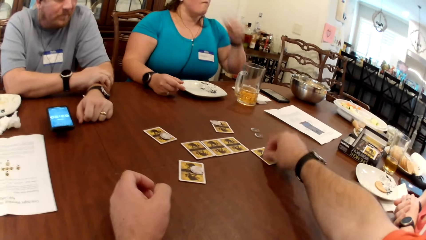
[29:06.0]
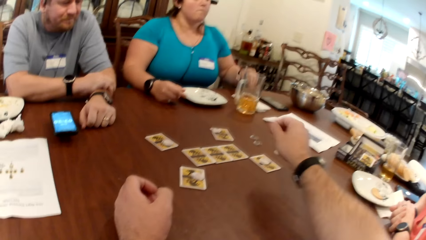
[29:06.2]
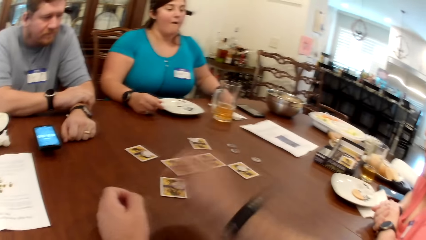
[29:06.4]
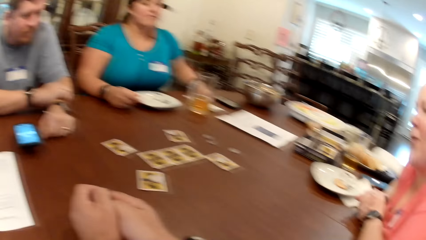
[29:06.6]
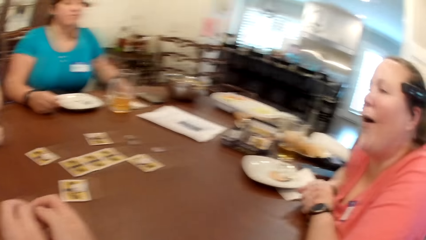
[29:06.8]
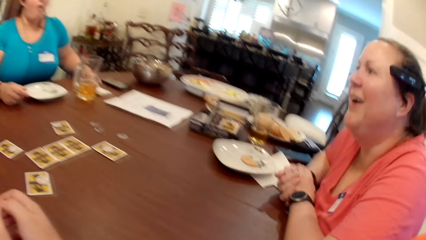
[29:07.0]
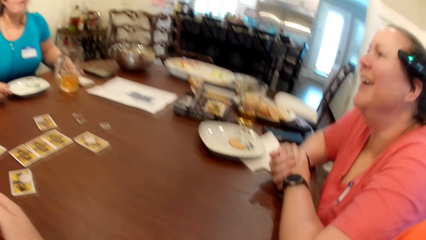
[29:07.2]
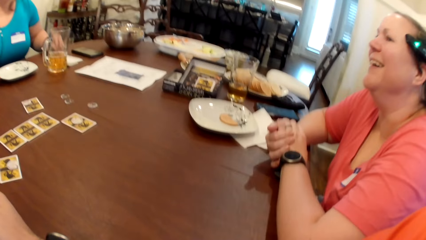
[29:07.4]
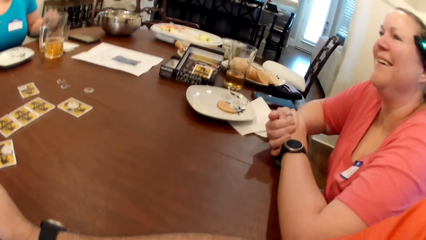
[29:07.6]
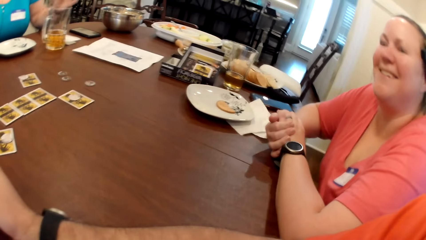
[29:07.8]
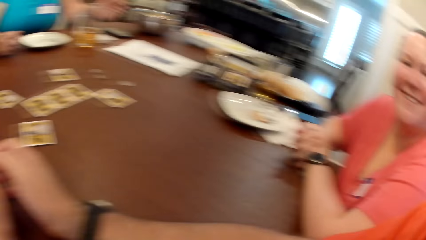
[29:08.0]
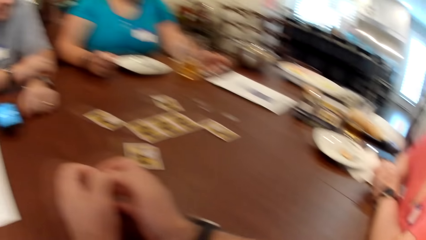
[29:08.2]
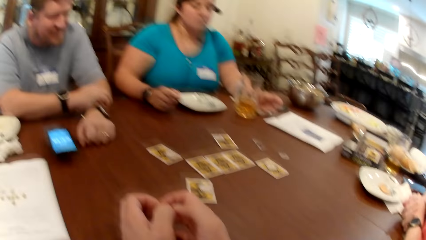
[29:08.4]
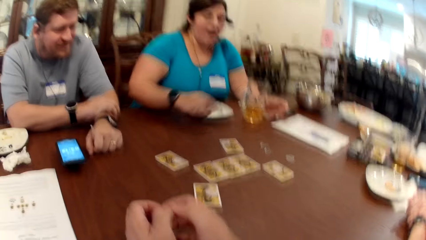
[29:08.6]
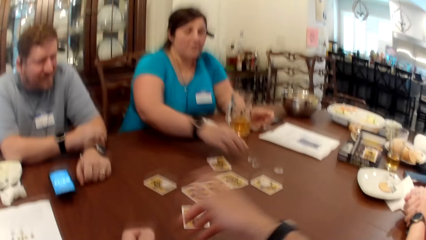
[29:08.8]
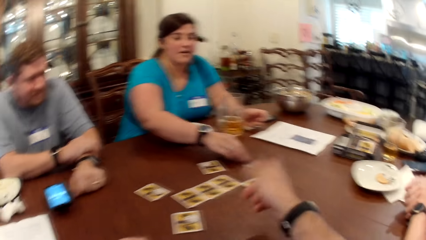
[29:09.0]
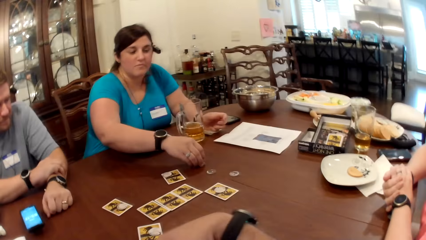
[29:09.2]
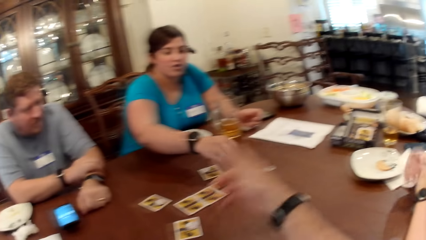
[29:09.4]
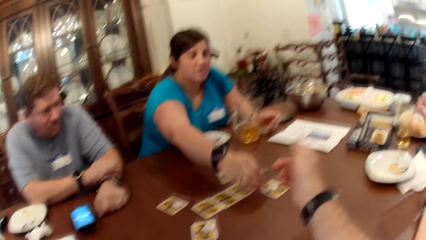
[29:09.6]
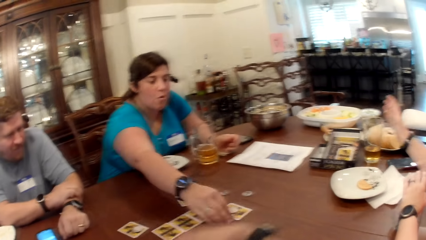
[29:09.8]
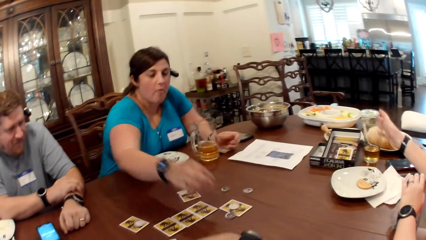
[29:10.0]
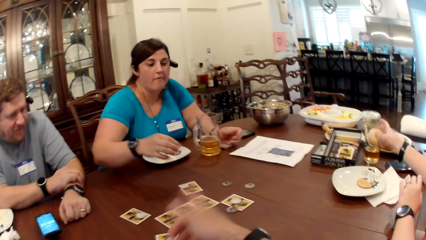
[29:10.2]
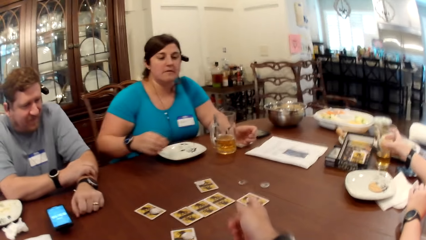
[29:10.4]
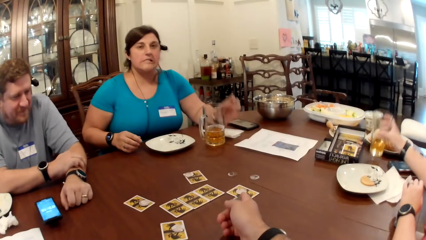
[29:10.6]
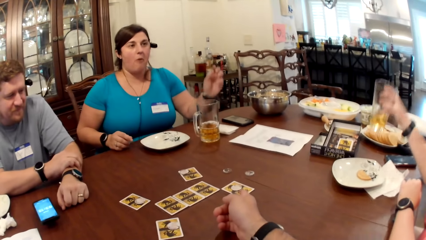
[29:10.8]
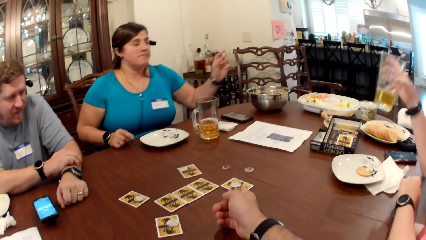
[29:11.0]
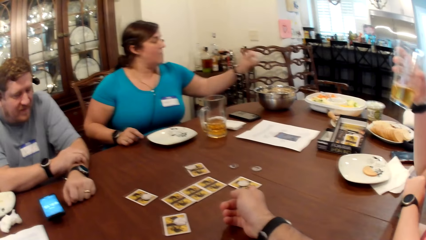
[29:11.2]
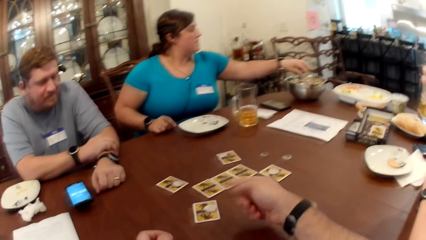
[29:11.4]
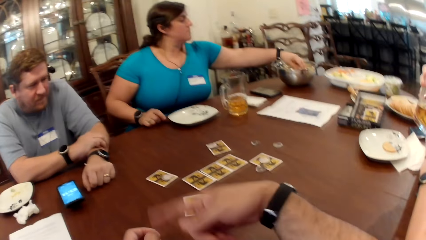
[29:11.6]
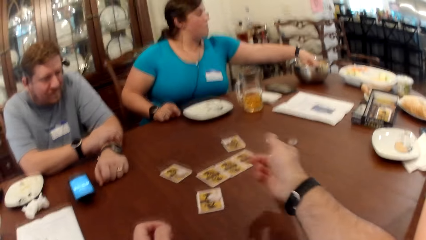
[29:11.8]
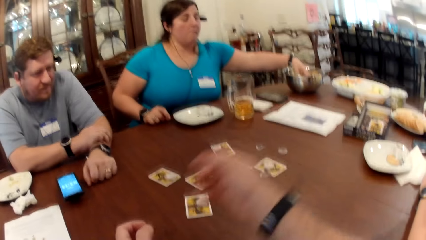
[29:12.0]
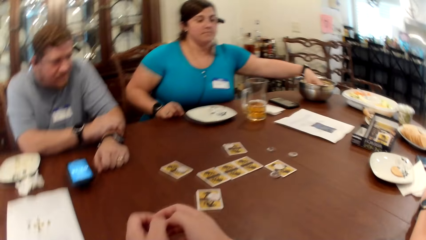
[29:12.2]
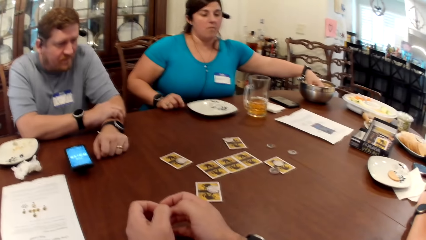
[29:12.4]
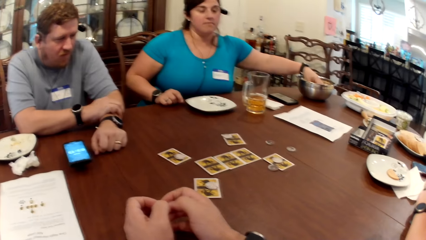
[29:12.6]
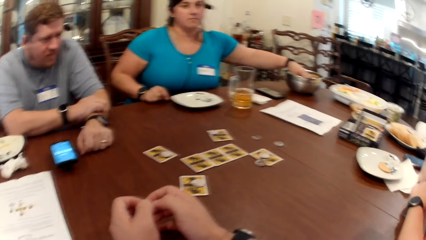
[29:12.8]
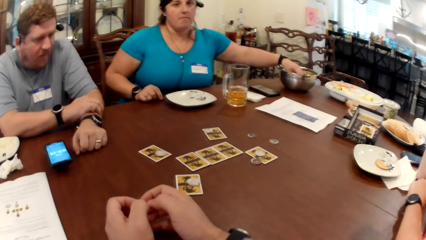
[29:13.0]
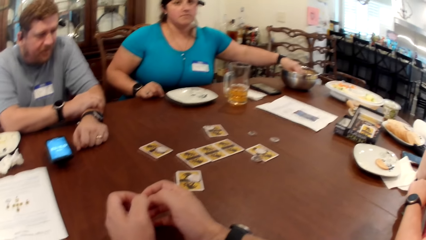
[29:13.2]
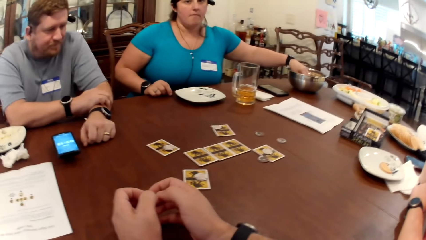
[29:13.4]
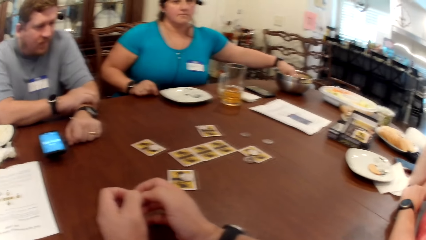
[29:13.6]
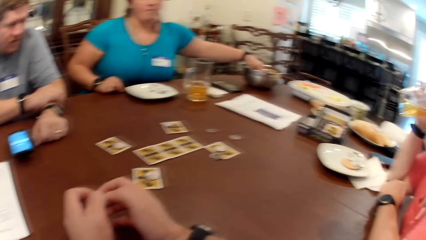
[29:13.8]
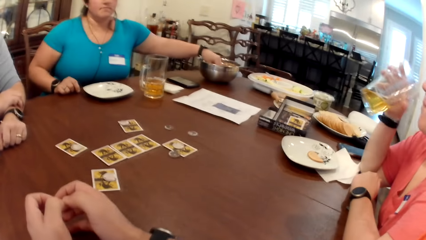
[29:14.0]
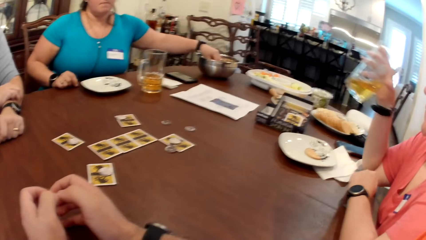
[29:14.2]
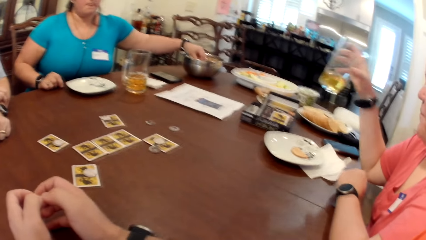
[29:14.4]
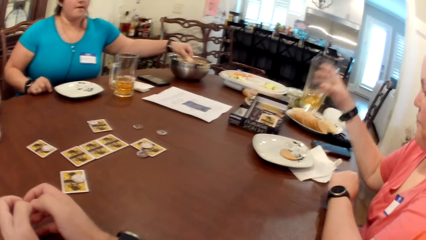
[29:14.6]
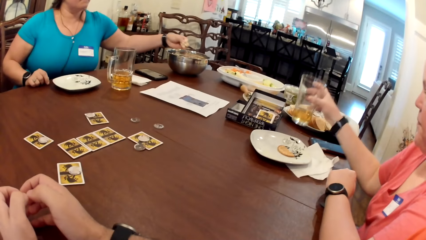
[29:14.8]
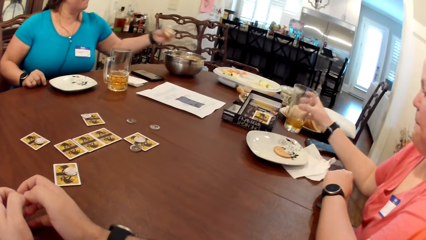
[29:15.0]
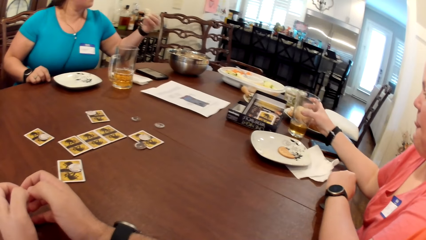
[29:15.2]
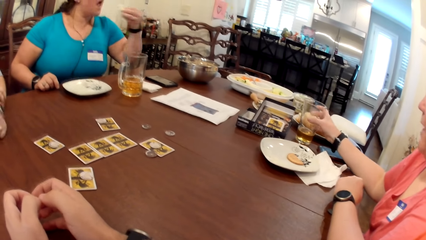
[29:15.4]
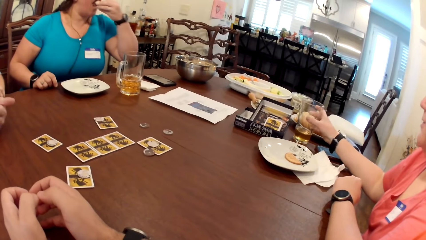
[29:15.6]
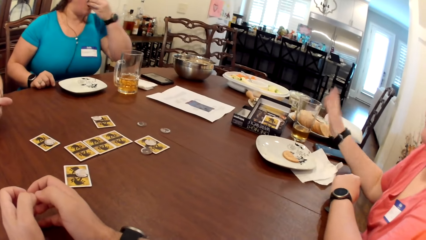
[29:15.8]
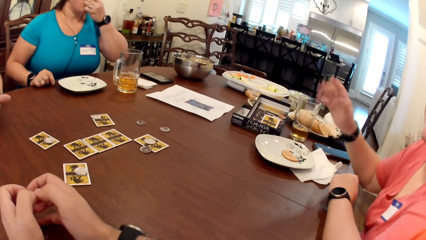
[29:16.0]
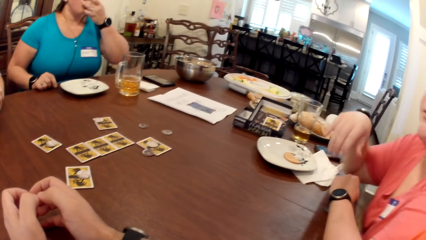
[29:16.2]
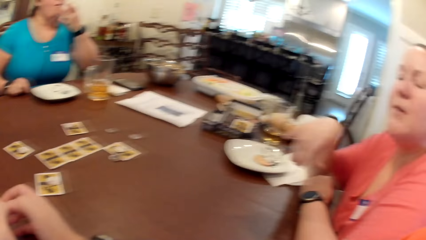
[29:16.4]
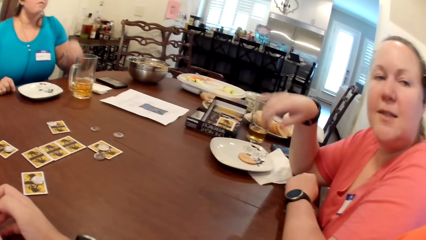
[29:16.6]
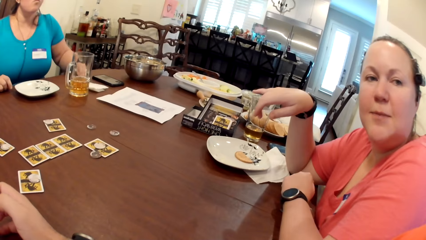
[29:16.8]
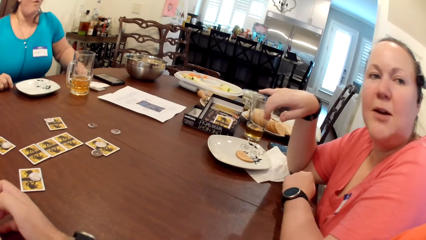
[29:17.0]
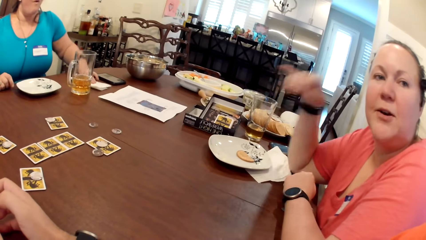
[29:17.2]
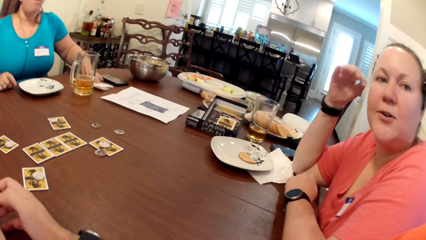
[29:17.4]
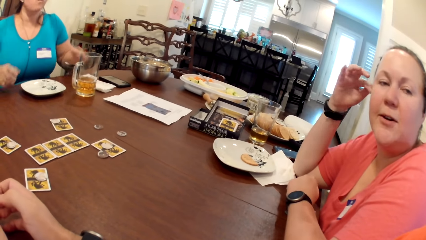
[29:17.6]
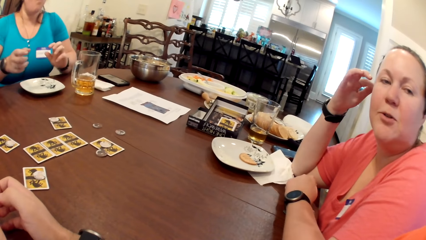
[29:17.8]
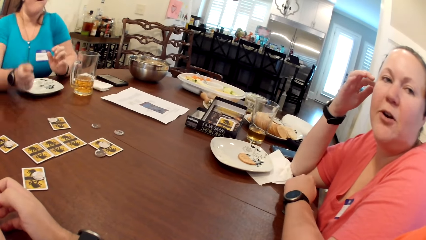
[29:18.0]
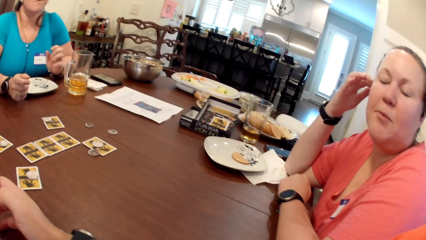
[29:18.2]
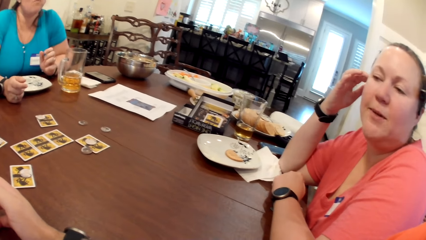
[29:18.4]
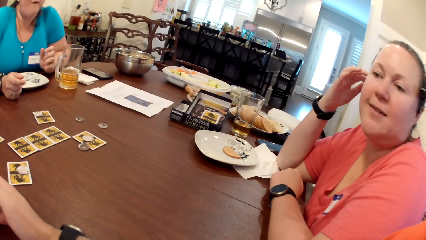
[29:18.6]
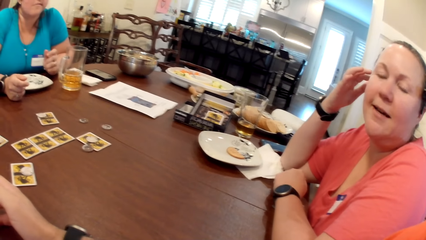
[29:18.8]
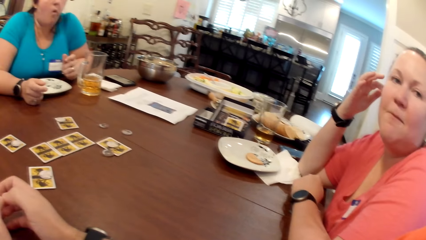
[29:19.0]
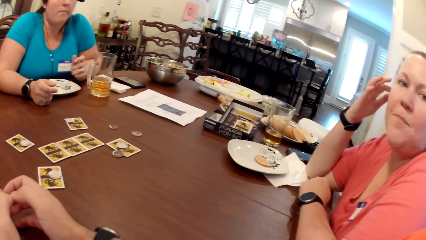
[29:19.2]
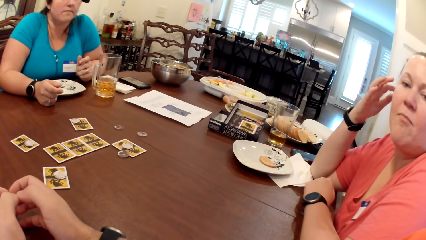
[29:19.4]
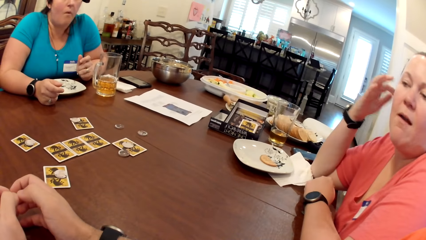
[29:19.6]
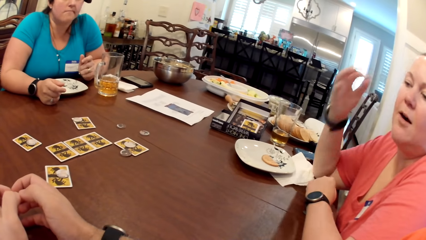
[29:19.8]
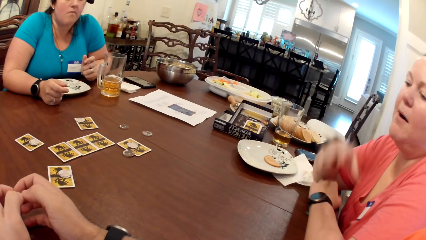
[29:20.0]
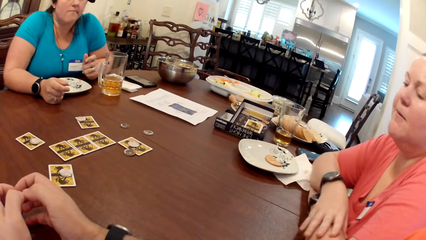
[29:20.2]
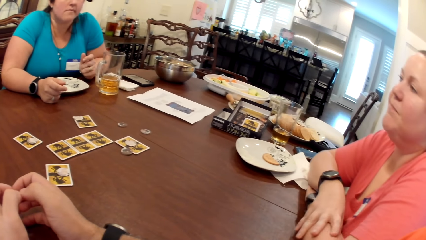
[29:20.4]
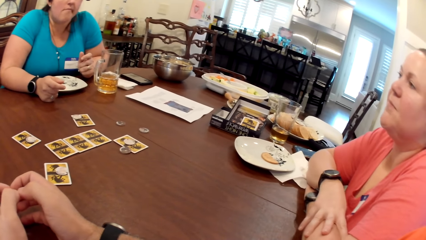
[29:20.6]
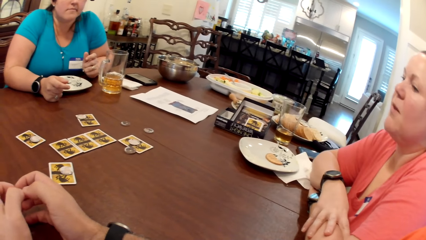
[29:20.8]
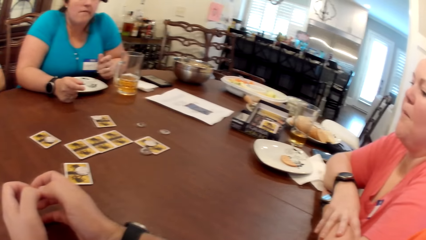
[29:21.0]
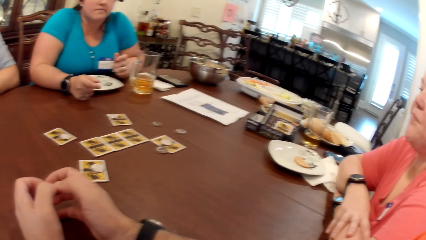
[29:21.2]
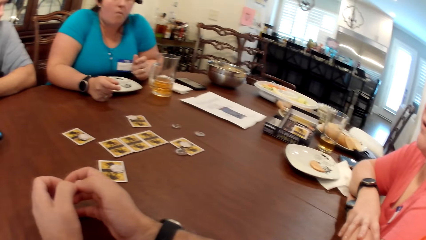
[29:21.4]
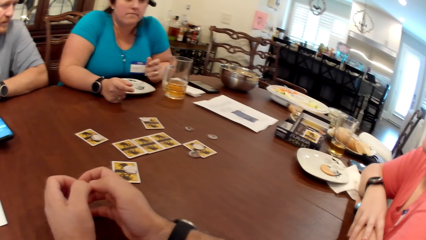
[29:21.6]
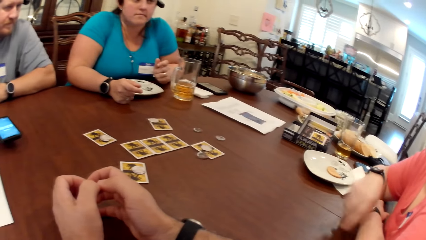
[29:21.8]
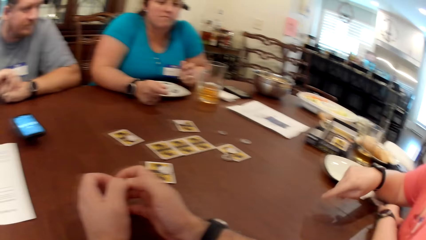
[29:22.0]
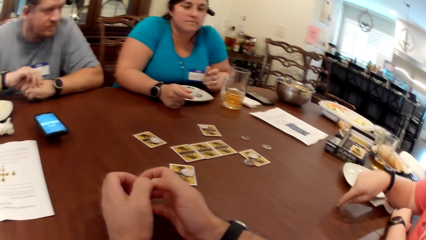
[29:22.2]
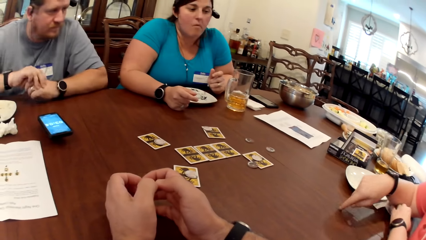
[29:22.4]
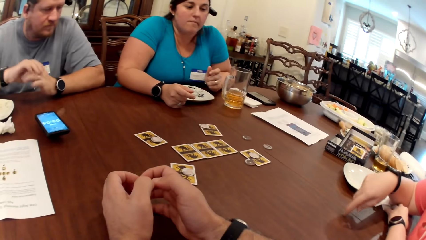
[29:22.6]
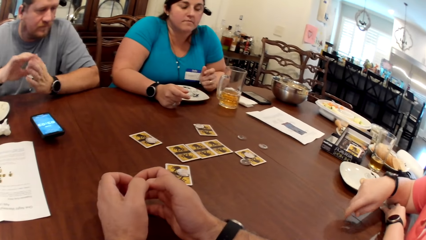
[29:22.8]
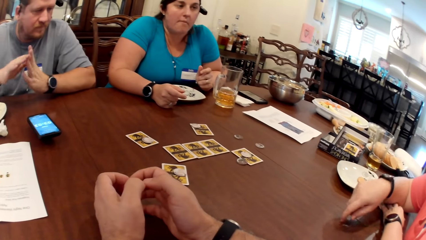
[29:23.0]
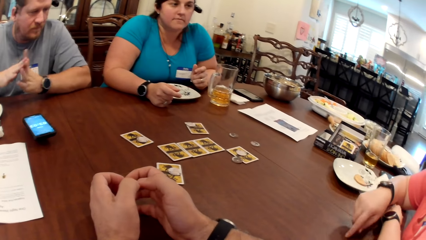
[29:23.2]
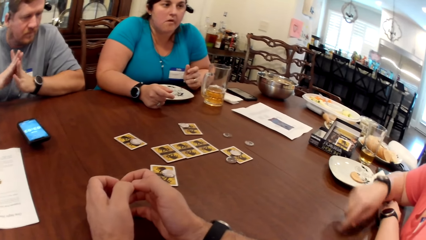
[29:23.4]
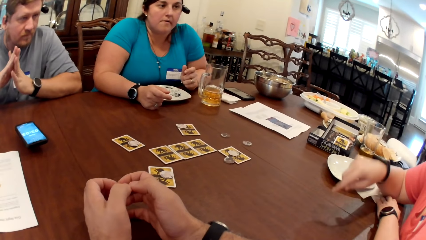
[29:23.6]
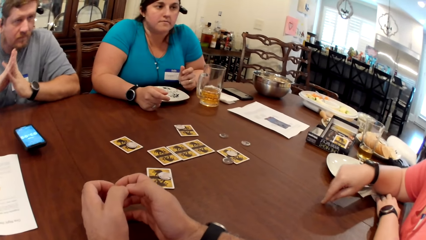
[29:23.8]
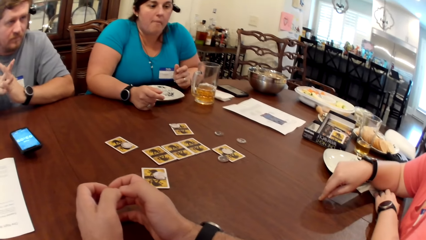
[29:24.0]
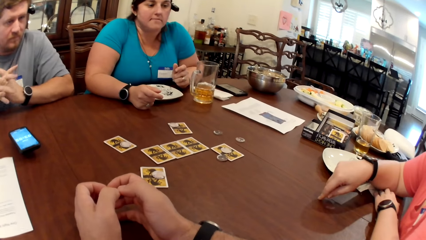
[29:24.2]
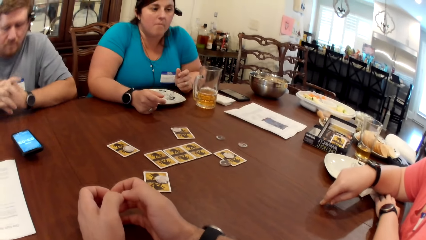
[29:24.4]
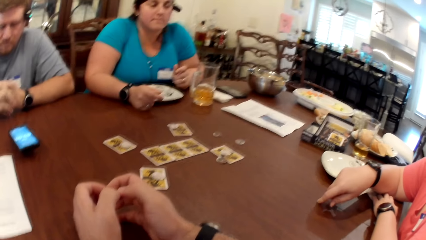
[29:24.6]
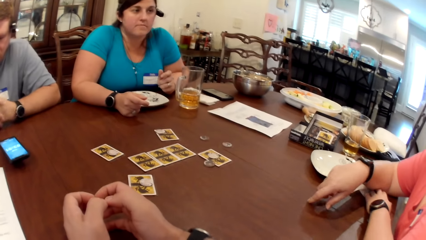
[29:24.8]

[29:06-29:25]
The woman eats the biscuit in her left hand. The camera wearer flips the chip on the card with his right hand. He responds to a lady. The woman moves a chip on the table with her right hand. The camera wearer converses with the lady. Another woman picks up a cup on the table with her right hand. The camera wearer gestures with his right hand. The first woman picks a biscuit from a bowl on the table with her left hand. The other woman drinks juice from the cup, and drops the cup on the table. A man responds to the camera wearer. The first woman eats the biscuit in her left hand, and wipes her left hand on the serviette on the table. Another lady converses to the camera wearer. The other woman touches the table with her right hand.
